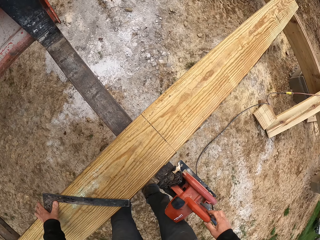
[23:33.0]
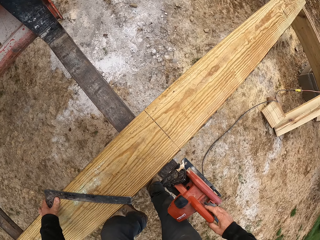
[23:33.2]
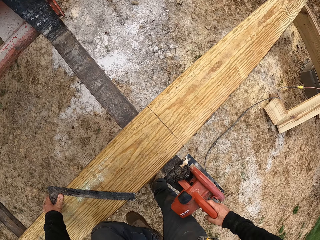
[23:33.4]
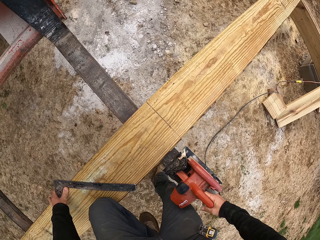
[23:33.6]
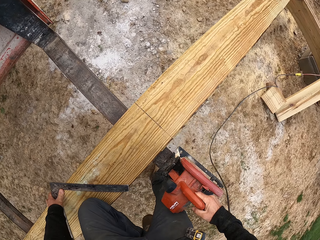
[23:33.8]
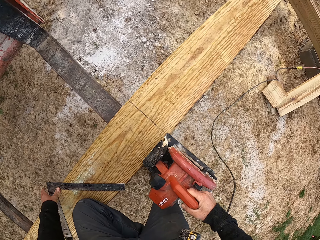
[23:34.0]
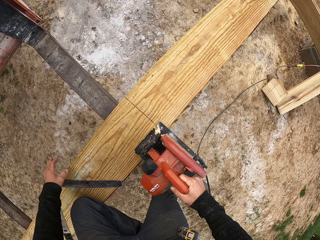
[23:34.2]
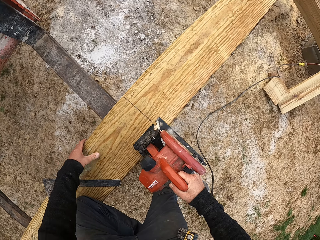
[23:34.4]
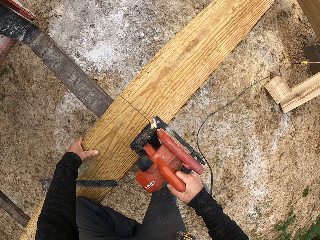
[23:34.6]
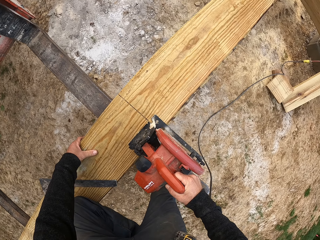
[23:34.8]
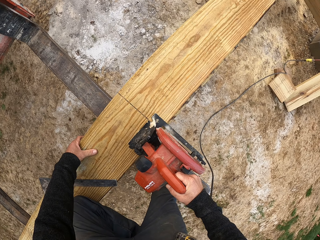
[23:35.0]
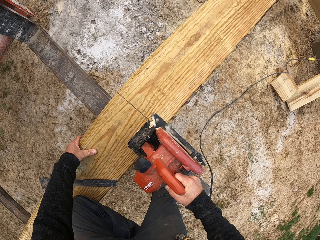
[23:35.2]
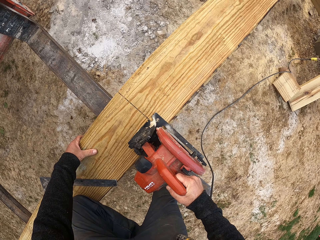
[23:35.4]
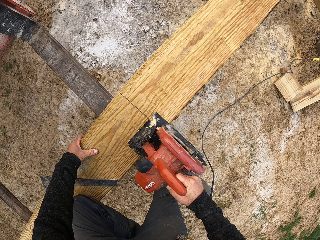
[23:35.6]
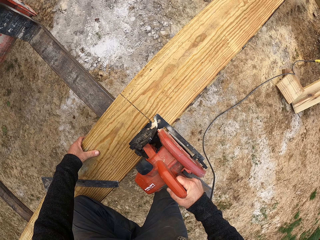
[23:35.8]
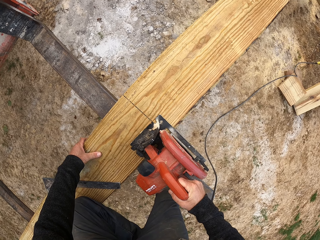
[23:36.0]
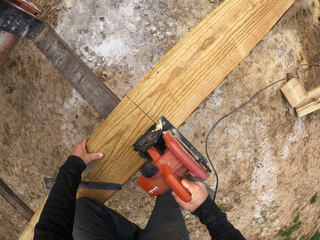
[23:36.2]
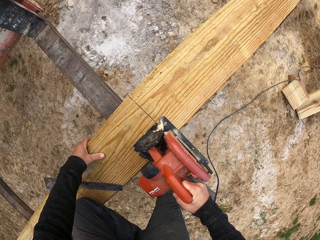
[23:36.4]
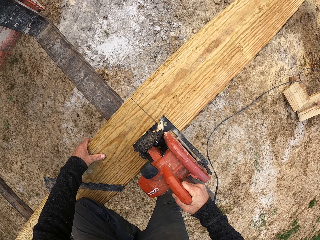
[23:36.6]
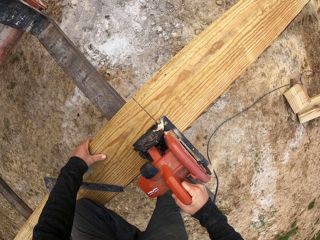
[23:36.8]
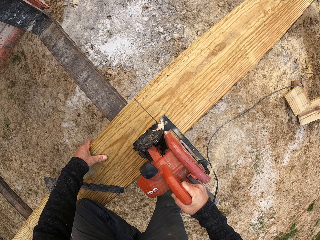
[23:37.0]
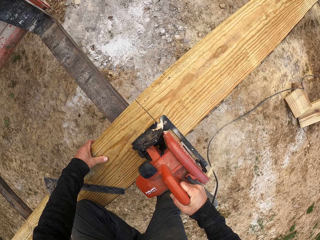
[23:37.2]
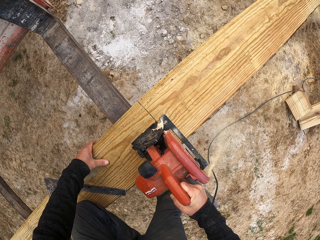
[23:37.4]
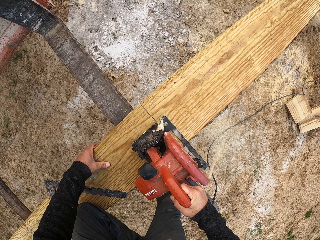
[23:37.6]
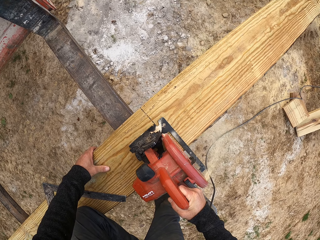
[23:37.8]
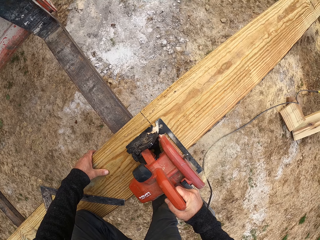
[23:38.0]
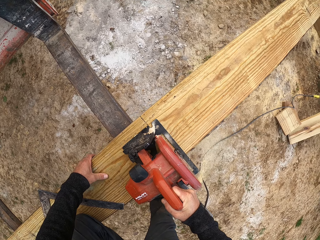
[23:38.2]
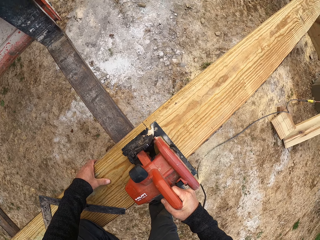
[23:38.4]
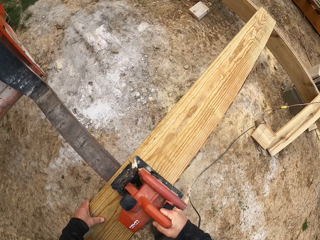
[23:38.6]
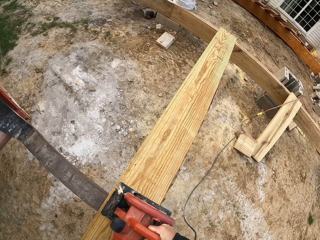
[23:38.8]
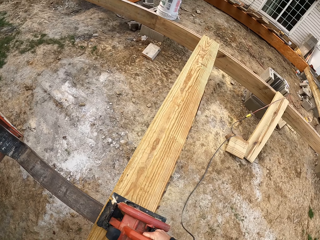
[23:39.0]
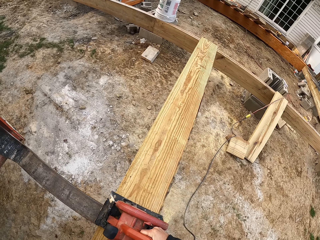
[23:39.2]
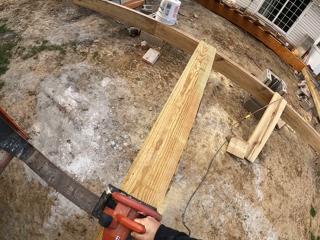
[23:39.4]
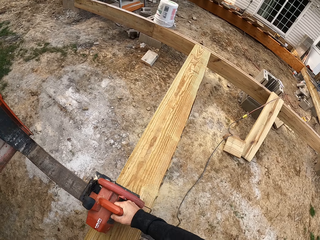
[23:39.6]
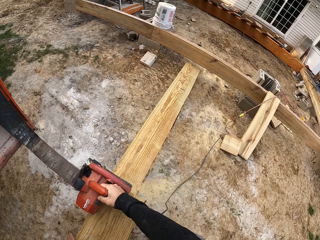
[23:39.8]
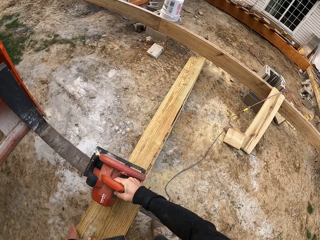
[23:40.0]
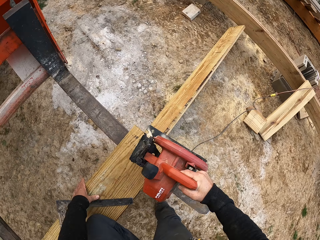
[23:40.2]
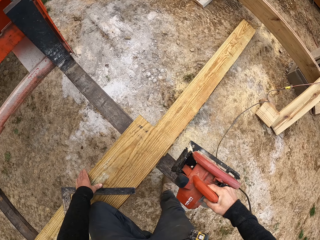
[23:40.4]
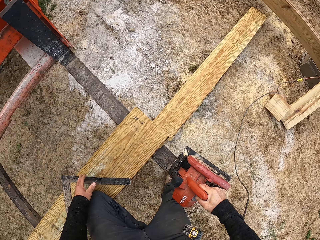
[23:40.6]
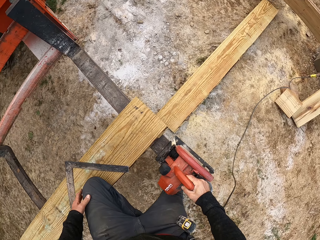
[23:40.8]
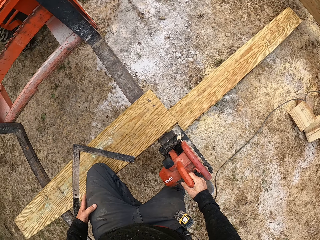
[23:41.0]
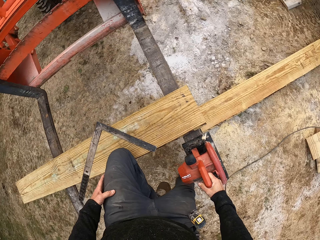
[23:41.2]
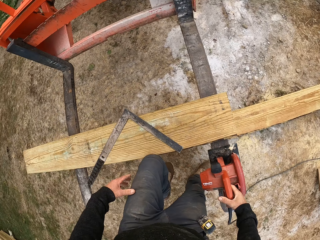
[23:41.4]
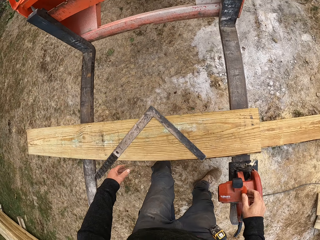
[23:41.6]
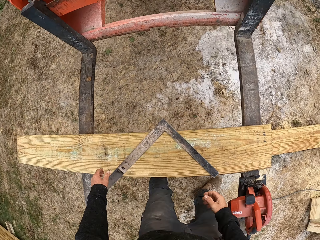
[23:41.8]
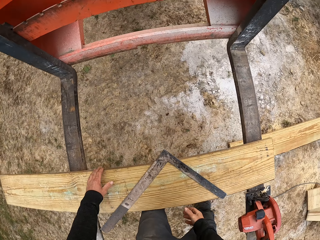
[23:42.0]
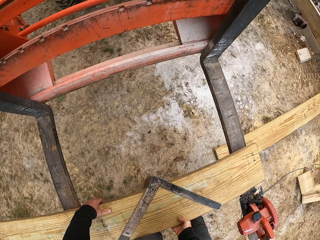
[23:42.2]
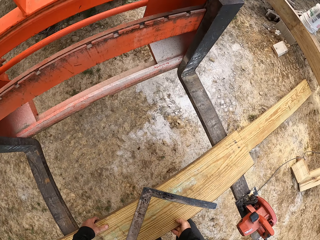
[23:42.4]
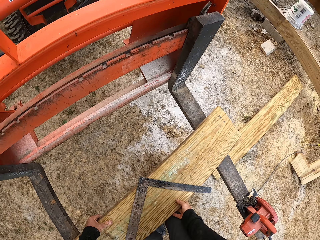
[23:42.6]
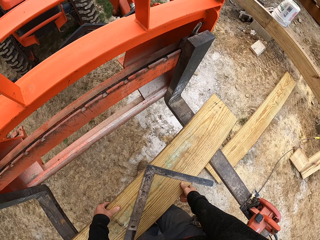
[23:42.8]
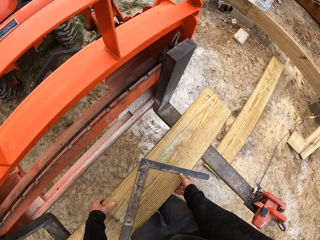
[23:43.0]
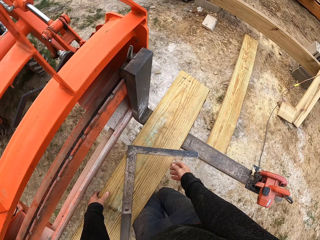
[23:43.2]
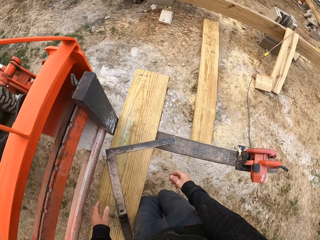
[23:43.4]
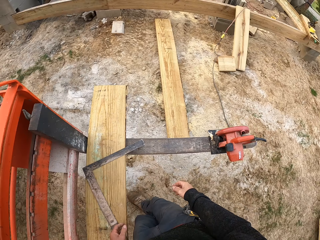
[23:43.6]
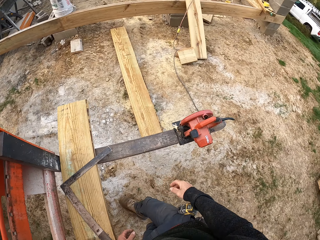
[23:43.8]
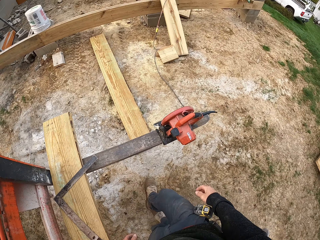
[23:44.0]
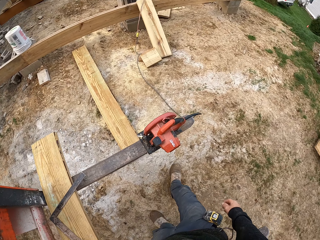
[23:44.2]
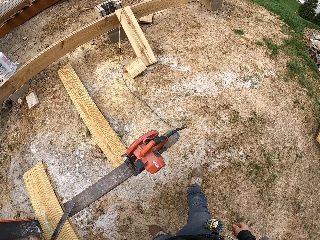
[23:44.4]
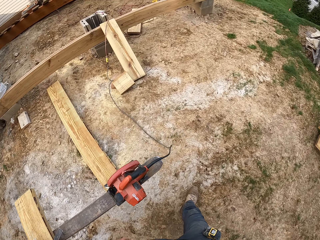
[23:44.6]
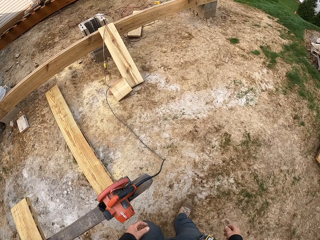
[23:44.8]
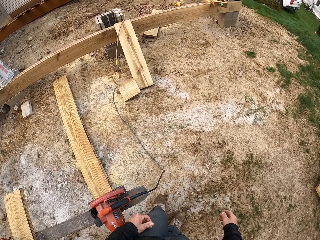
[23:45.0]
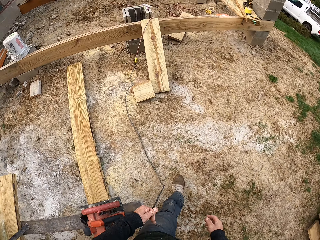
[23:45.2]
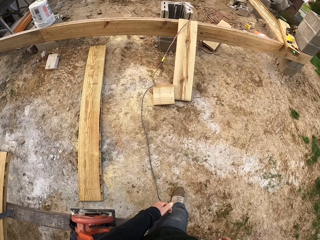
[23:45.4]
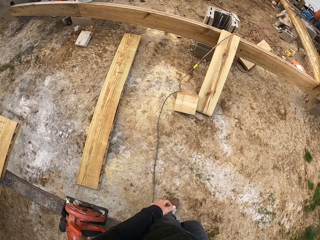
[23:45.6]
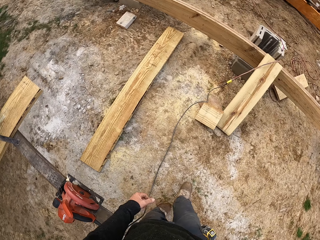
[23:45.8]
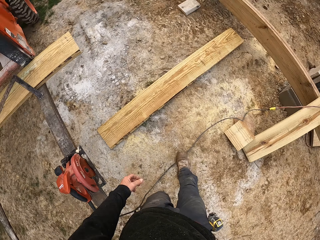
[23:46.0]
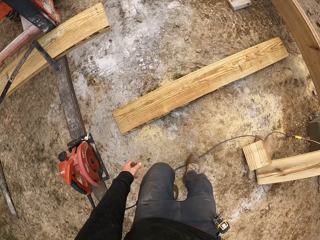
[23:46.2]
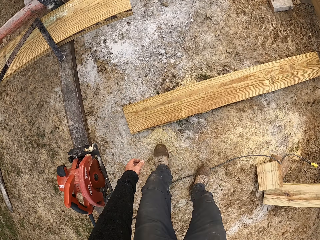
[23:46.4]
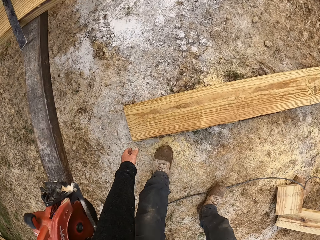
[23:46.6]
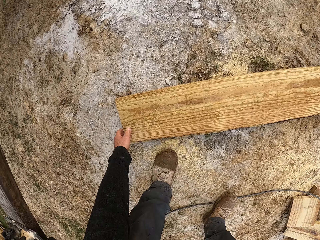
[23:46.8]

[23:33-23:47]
The camera wearer holds the wood. He picks up the circular saw or power saw. He moves his hand. He cuts the wood. He looks at the wood. He puts the circular saw on the forklift. He pushes the wood. He walks towards the wood.

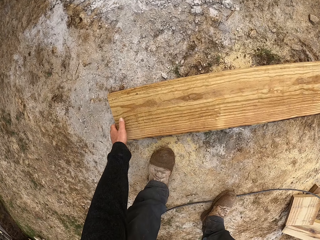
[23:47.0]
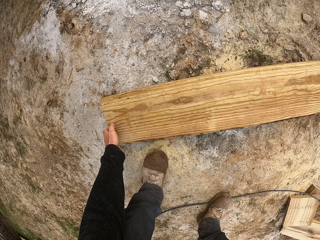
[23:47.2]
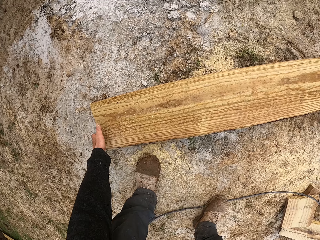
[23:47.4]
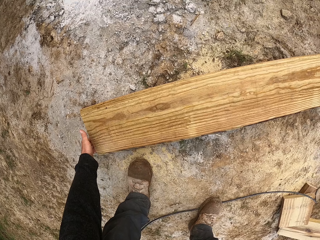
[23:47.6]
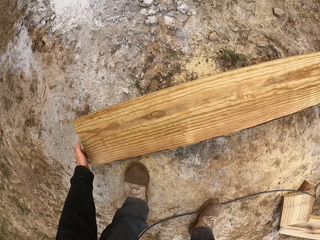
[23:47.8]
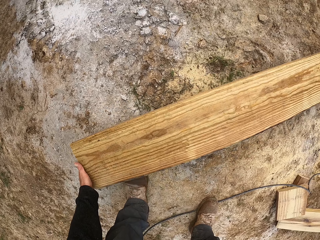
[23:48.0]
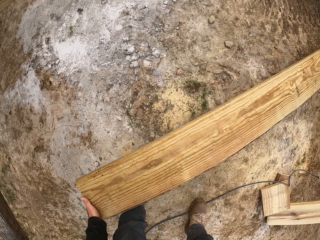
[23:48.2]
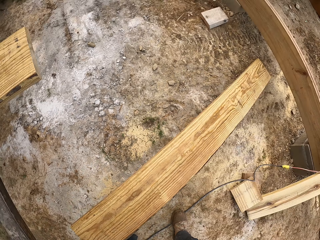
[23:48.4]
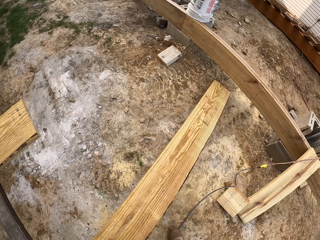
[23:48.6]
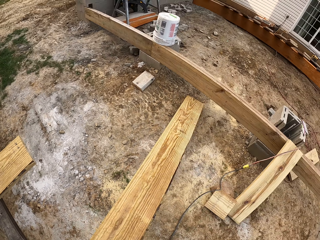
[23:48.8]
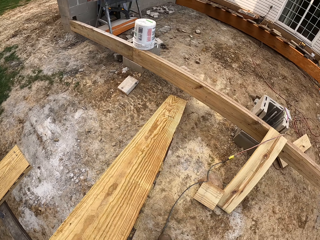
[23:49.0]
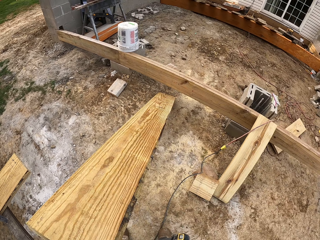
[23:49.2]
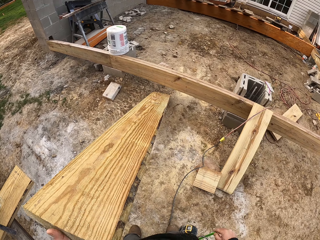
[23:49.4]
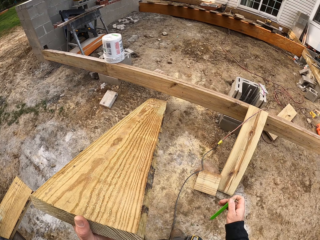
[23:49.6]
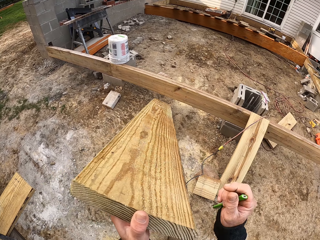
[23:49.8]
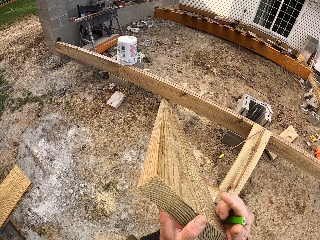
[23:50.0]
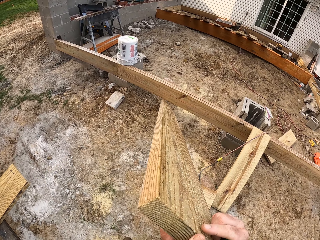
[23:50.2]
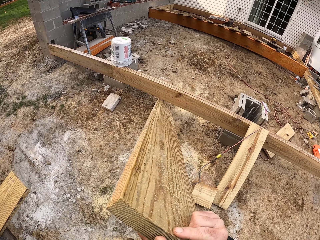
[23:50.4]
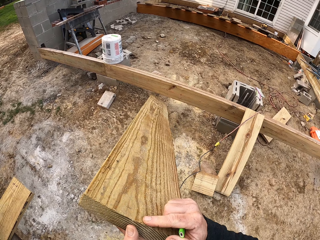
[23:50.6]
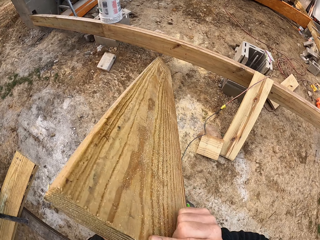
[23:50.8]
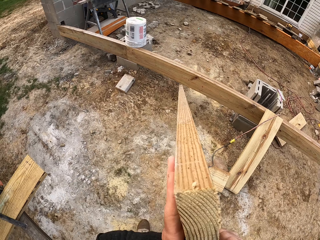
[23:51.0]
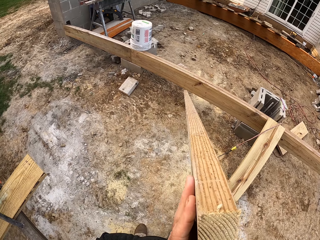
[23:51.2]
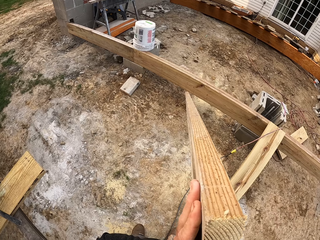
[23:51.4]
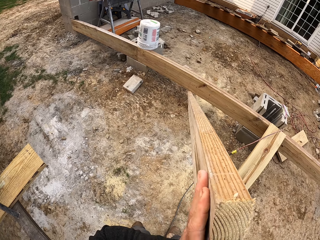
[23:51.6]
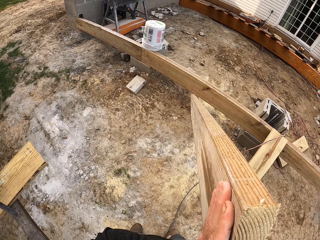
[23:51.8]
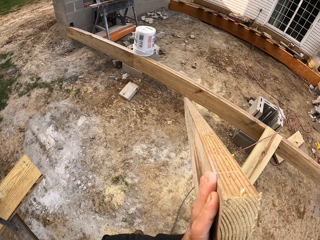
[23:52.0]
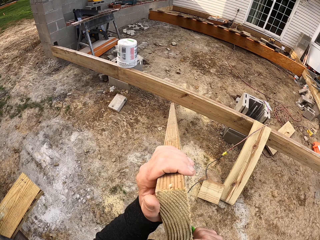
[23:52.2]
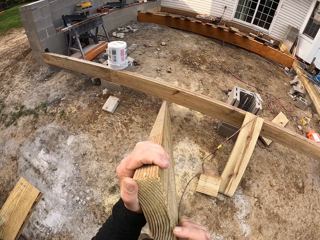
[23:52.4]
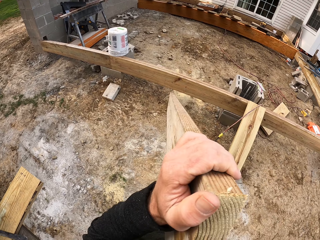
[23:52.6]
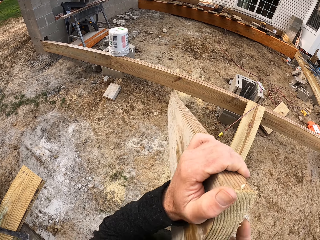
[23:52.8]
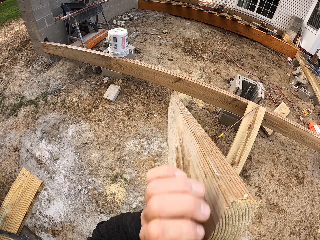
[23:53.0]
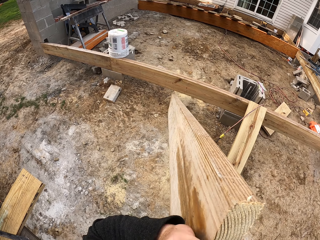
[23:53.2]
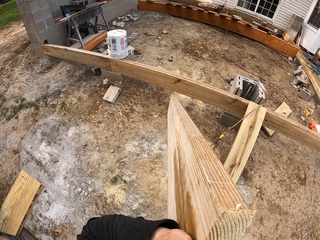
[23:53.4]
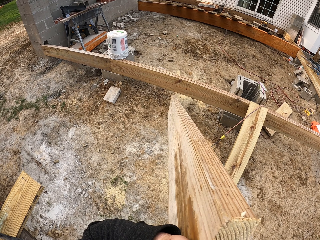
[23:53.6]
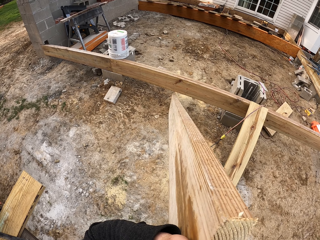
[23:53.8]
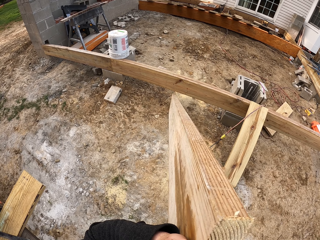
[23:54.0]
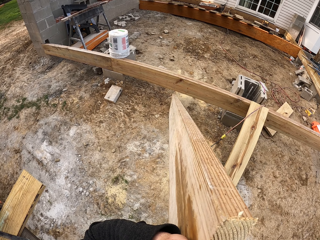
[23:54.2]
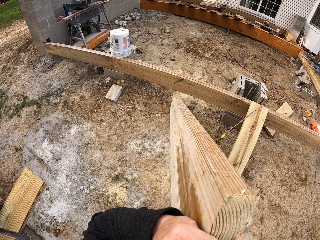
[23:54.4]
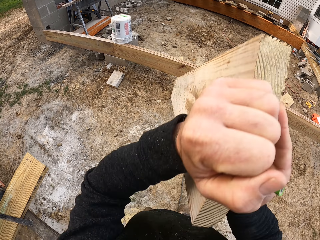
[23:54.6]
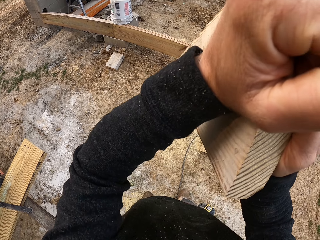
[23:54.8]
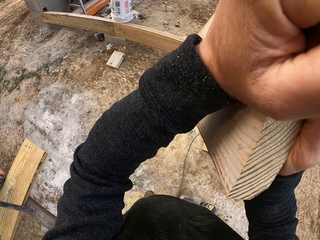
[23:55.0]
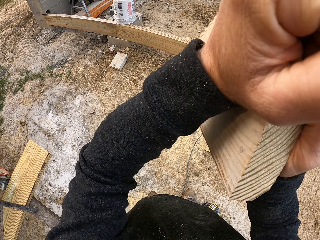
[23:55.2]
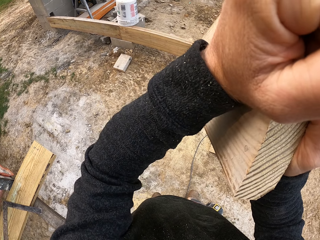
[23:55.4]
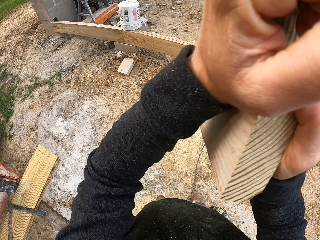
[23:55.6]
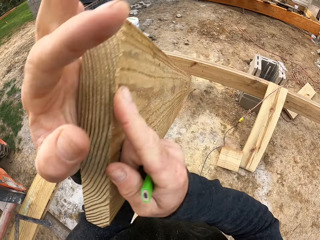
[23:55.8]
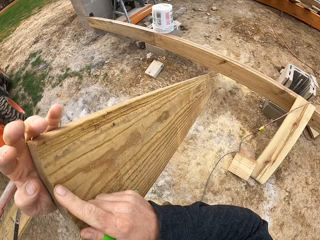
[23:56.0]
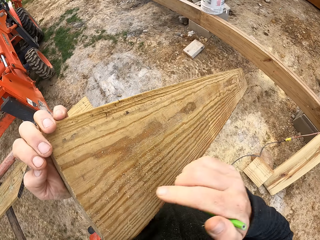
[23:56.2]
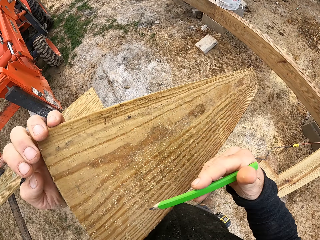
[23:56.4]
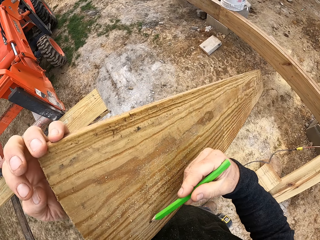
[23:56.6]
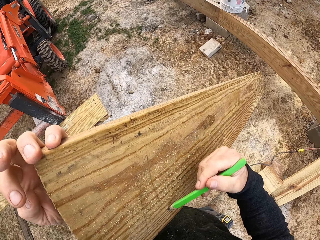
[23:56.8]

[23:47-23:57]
The camera wearer picks up the wood. They lift the wood and pull the wood. They look at the wood. They turn the wood to the other side. They hold the pencil.
